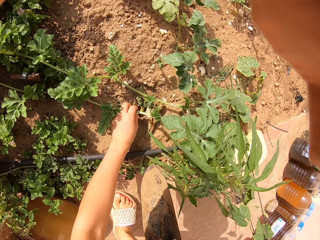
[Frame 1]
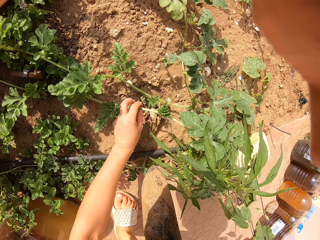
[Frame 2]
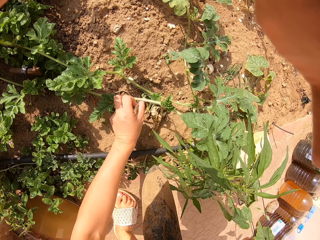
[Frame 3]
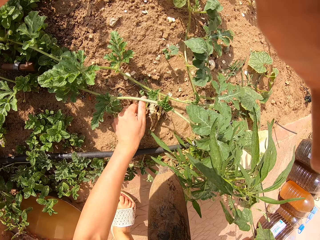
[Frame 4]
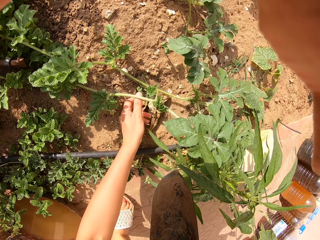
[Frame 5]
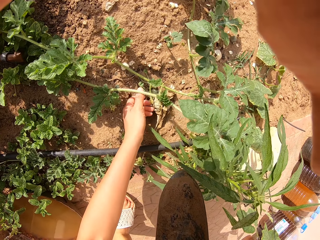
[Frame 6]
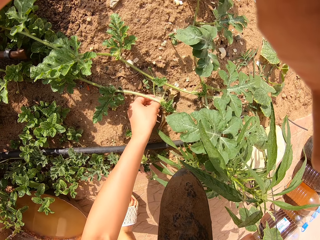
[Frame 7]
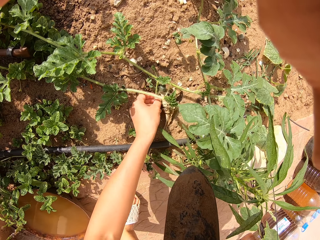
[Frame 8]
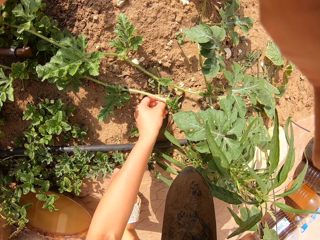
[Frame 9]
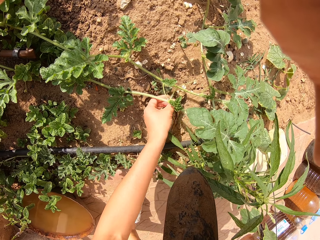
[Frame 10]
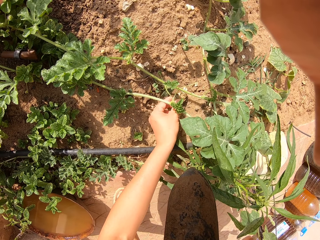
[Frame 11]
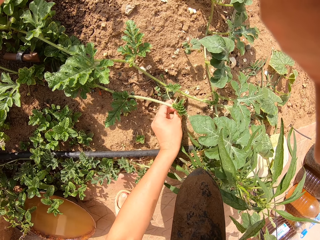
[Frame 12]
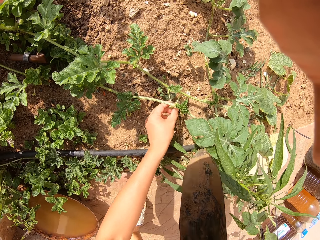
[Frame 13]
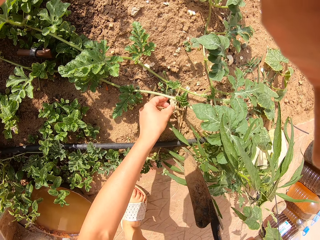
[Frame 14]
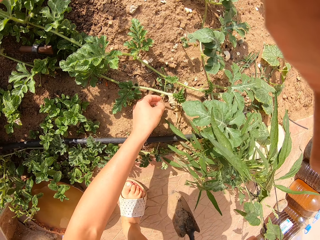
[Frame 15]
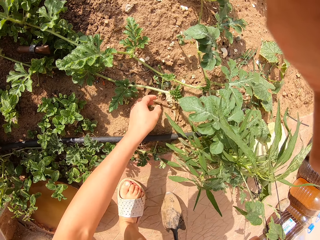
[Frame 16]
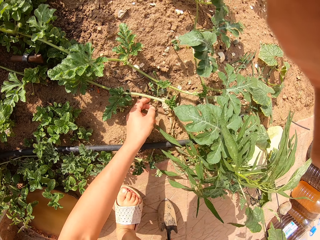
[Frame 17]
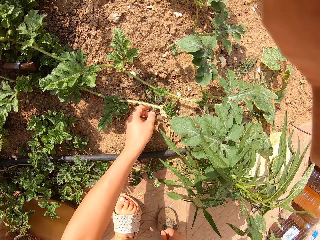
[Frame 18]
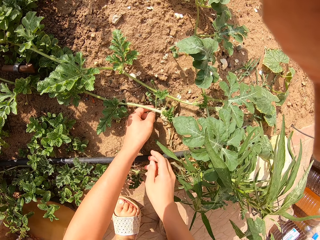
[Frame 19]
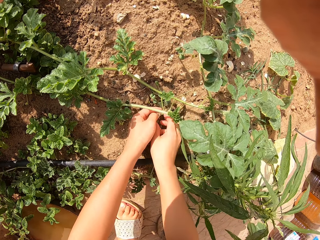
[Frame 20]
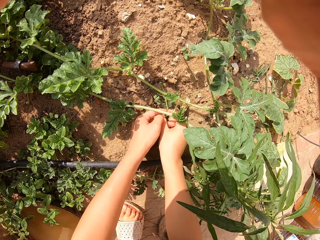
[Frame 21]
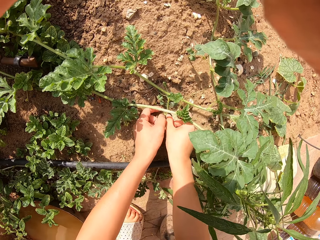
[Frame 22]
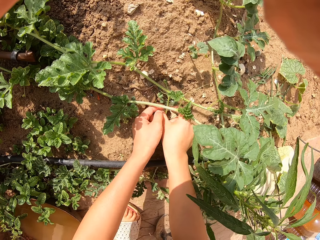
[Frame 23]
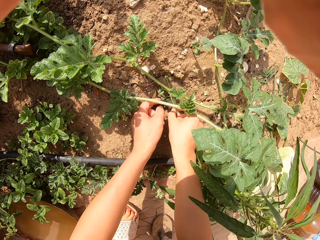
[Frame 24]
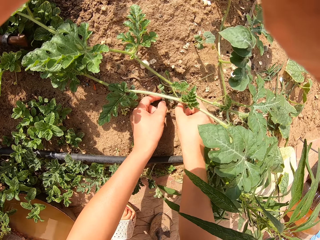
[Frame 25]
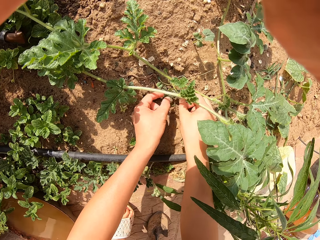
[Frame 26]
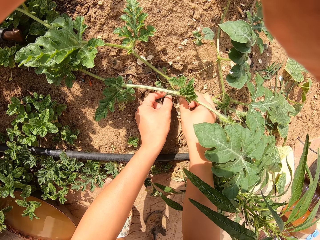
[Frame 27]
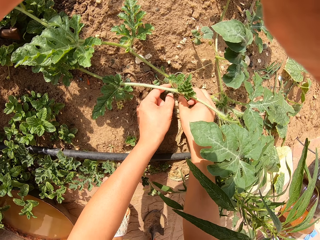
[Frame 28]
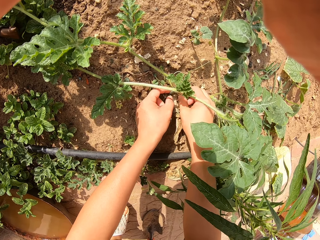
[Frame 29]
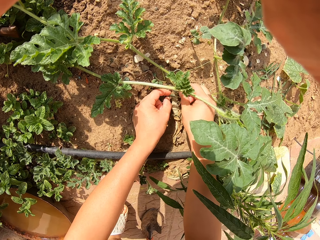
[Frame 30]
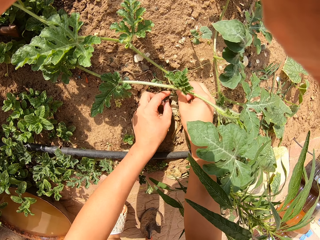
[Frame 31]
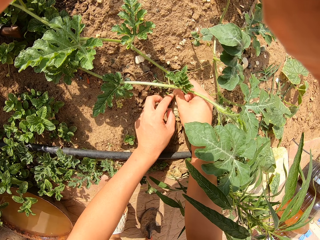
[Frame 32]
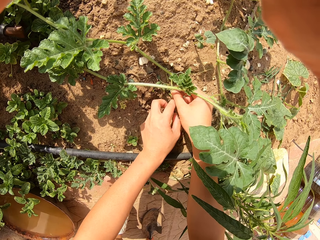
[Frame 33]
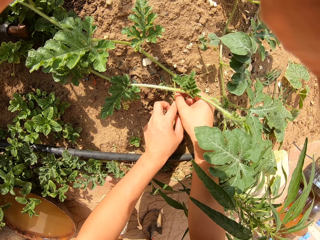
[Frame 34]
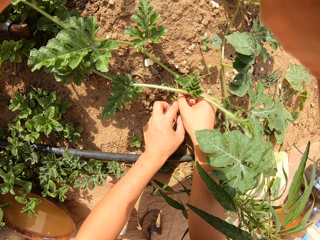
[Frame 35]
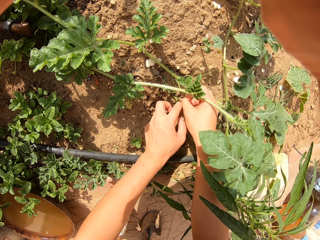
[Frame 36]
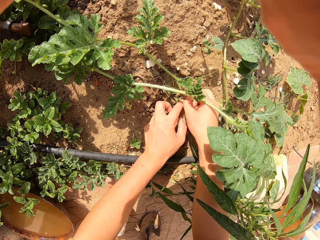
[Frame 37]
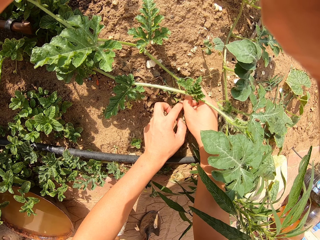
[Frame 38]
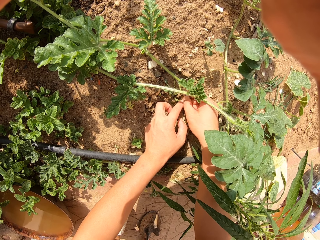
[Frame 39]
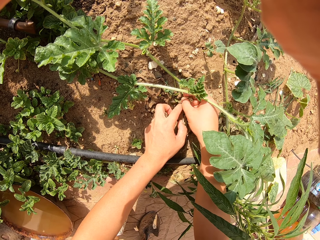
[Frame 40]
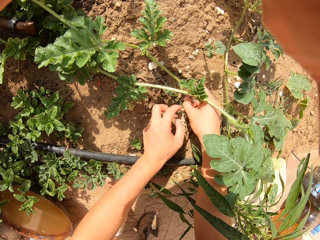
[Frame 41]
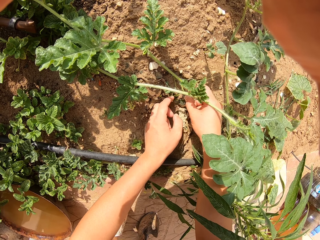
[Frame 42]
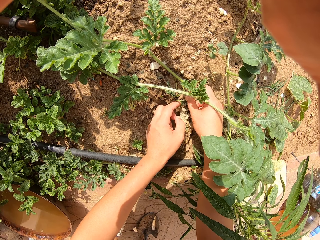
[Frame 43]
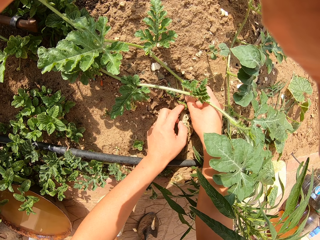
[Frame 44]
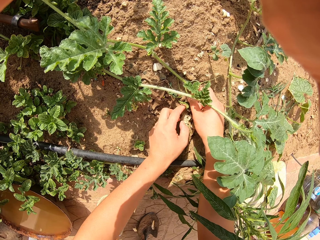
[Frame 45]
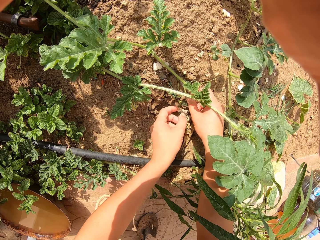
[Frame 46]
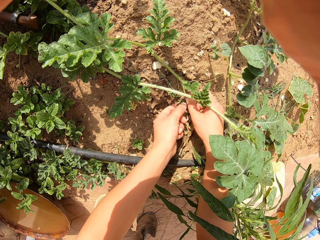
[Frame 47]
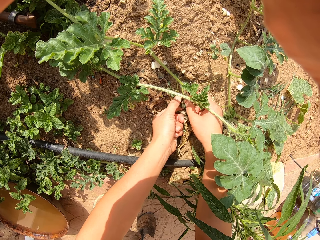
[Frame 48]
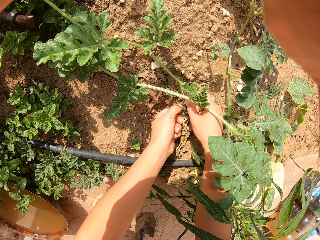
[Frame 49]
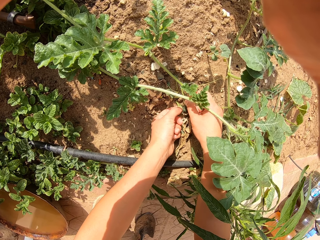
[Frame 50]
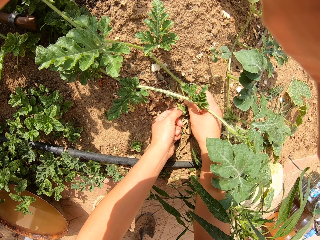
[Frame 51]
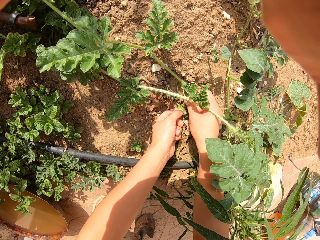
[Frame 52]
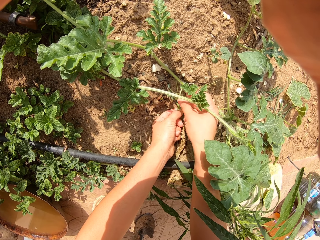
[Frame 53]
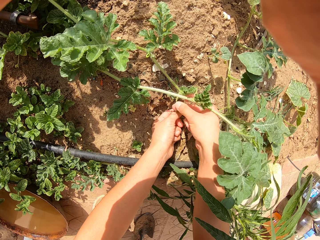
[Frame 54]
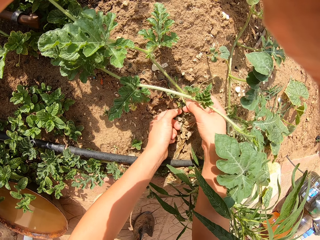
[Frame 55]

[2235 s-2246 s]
The camera wearer touches a plant. They put the gardening trowel on the ground. They touch the leaves.

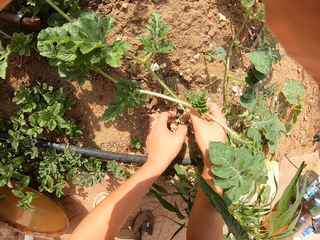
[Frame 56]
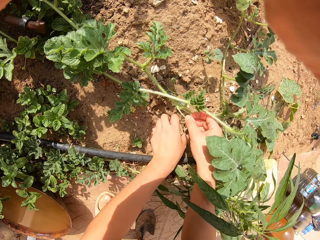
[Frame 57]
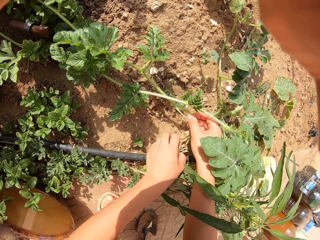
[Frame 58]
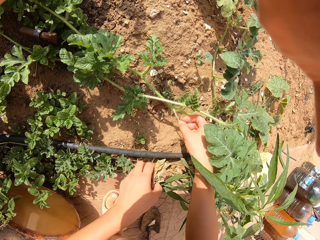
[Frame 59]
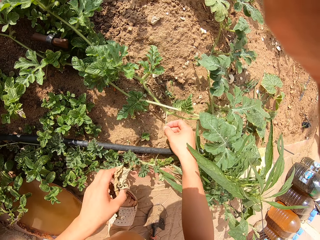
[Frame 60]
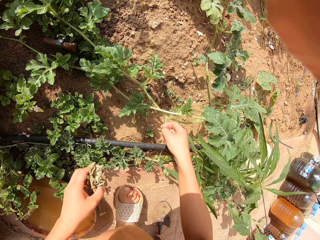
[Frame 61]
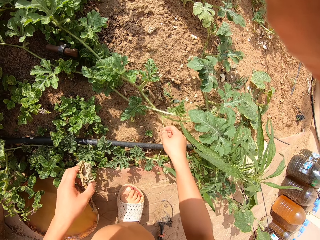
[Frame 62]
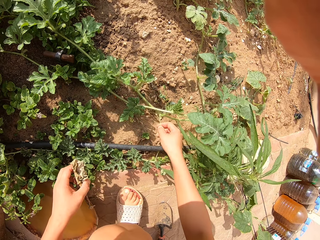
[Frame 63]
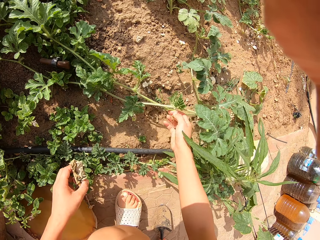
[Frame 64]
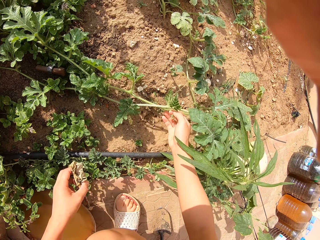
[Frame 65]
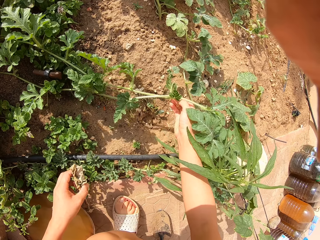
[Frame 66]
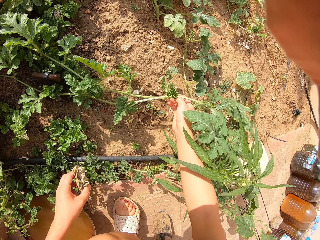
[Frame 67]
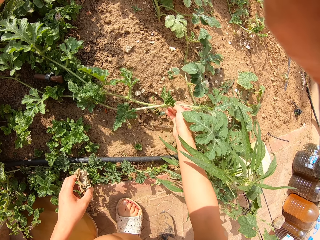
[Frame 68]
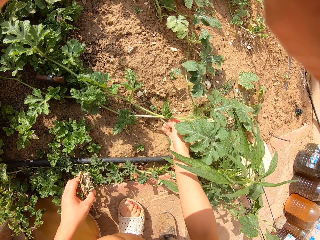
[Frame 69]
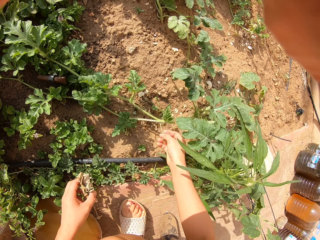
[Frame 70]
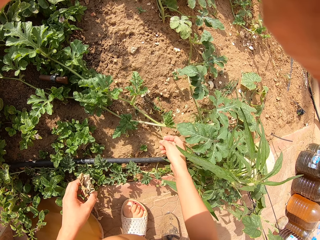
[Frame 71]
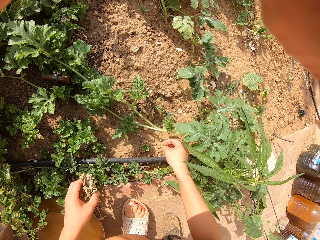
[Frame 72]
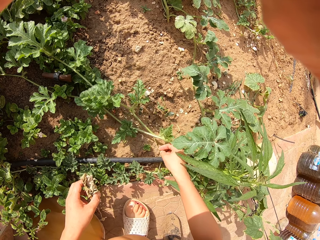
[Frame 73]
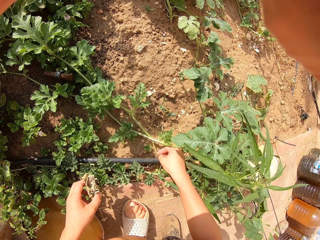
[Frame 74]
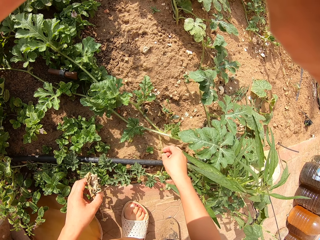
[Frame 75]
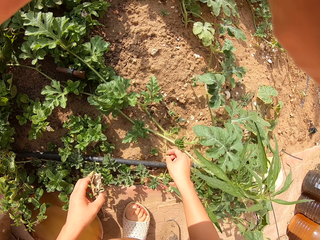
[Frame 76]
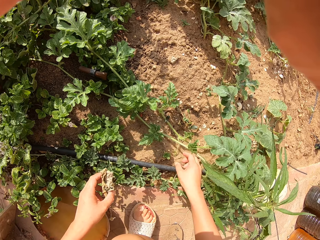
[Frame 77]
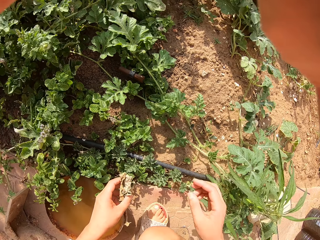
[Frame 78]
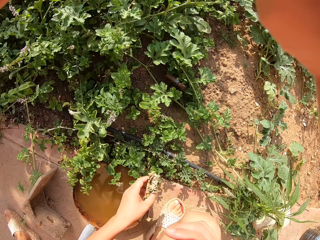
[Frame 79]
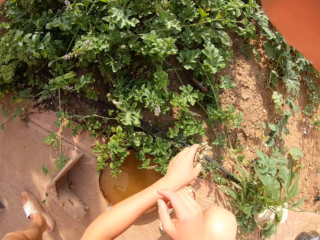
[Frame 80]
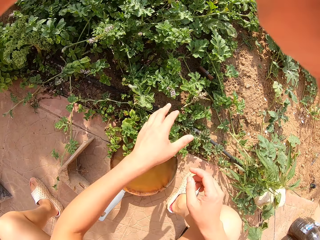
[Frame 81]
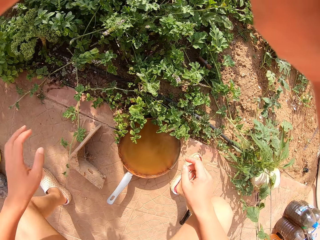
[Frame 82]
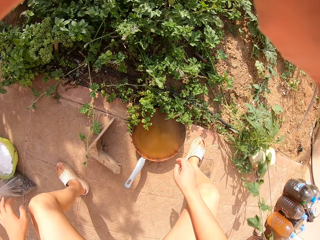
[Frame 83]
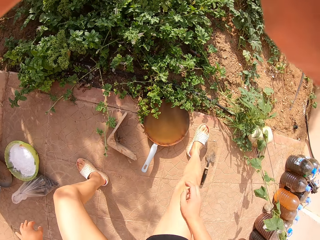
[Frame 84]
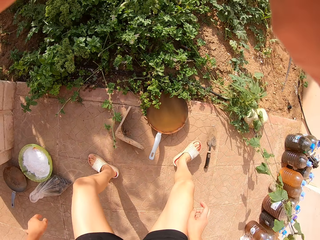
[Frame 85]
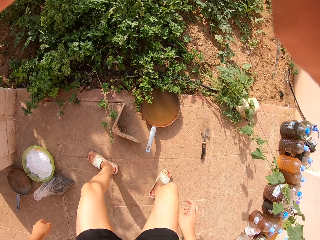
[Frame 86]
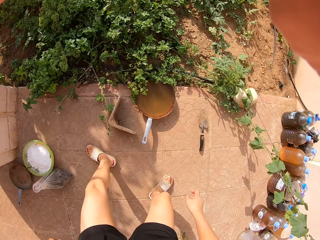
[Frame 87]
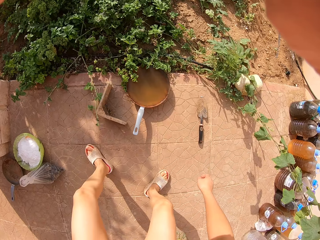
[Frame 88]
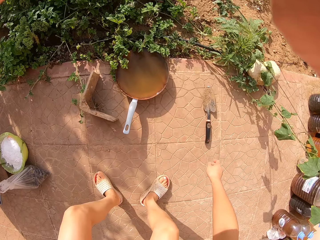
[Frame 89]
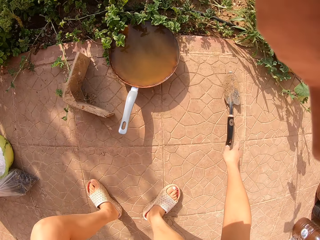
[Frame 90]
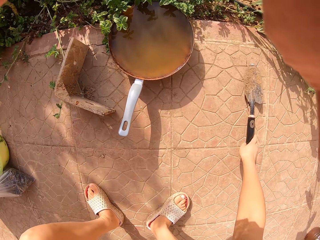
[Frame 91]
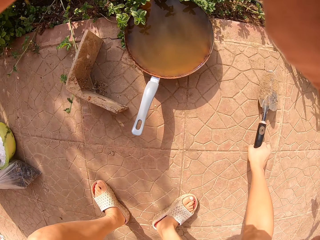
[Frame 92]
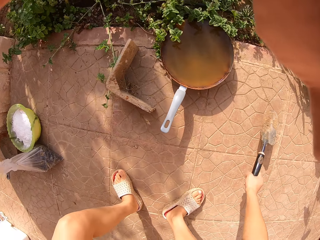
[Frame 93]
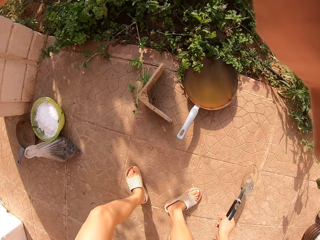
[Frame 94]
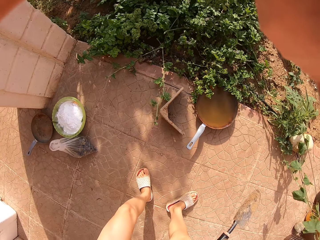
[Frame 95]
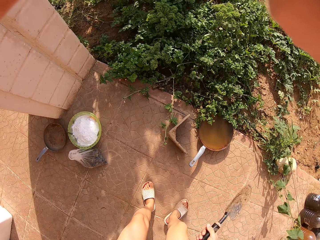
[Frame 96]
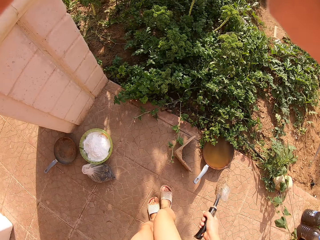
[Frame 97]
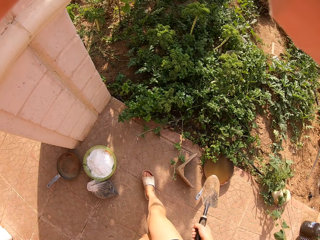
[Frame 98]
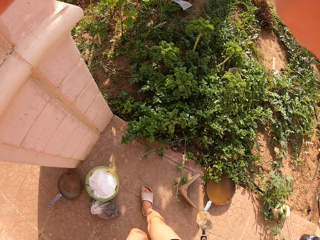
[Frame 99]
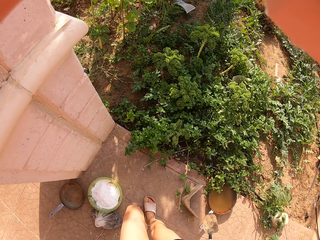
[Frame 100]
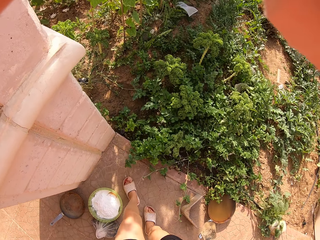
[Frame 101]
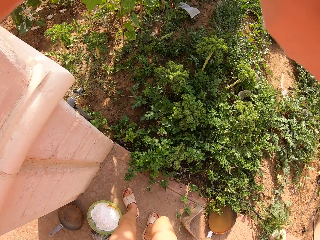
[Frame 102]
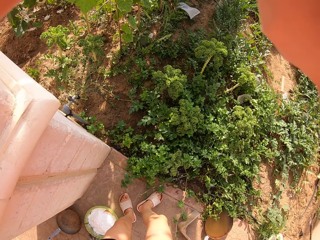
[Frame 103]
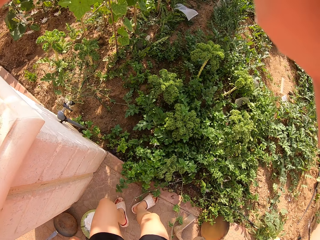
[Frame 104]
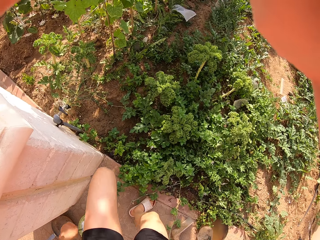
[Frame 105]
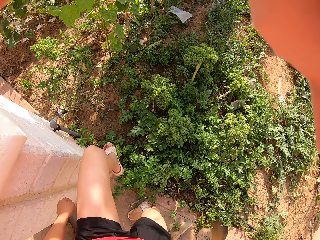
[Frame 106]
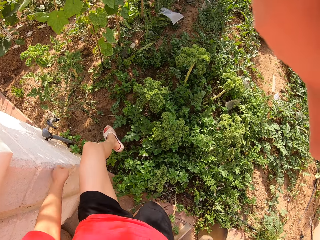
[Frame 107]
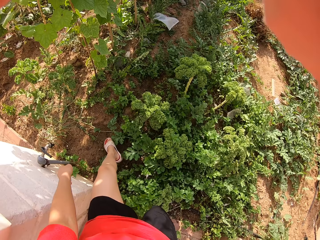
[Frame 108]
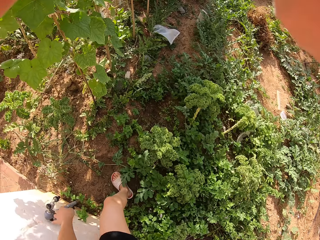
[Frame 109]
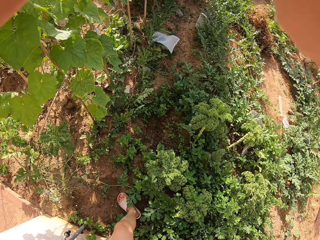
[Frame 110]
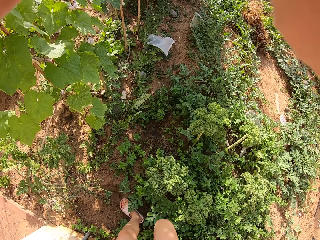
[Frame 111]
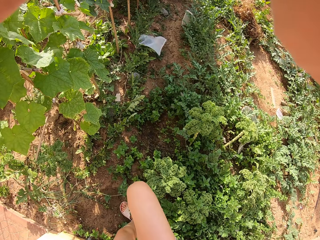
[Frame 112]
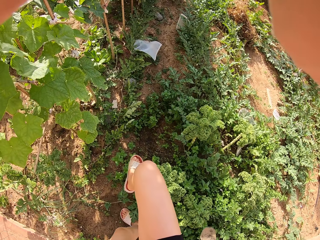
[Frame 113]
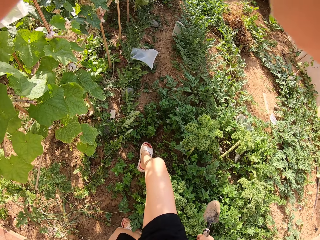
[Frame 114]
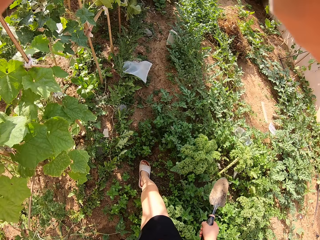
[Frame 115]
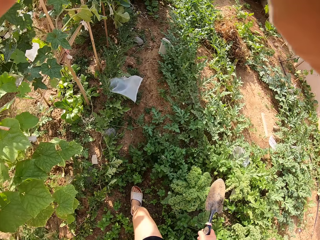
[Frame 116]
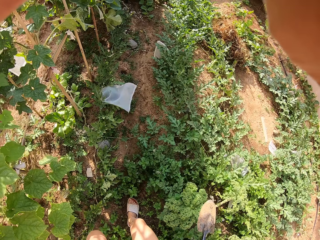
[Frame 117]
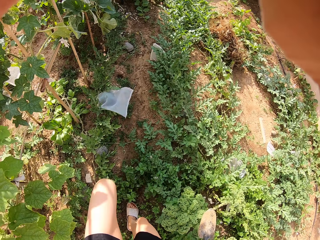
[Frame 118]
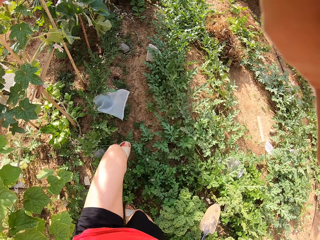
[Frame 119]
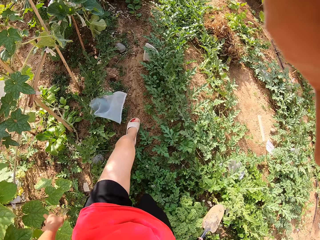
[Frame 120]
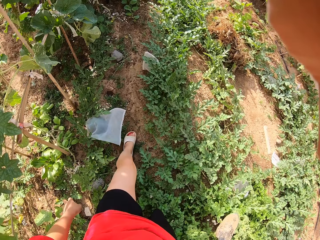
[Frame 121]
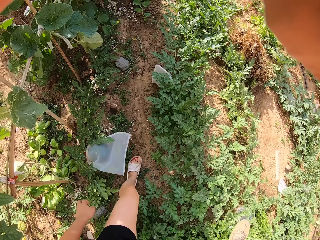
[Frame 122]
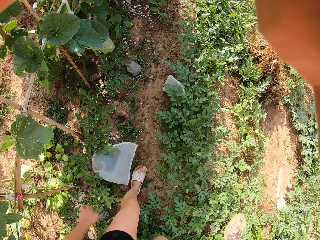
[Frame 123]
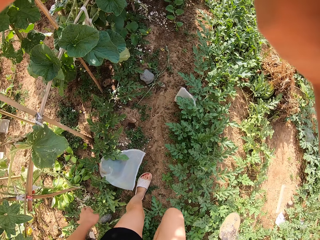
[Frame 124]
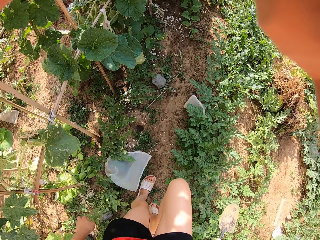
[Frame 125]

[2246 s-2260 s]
The camera wearer picks a dry leaf from the garden. They touch the plant. They stand up. They crouch towards the floor. They pick the hand shovel from the floor. They walk around the area. They walk into the garden.
